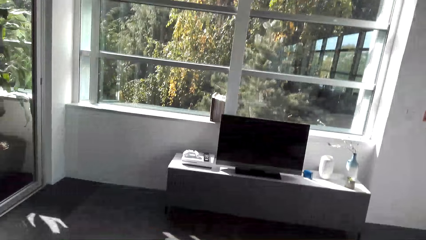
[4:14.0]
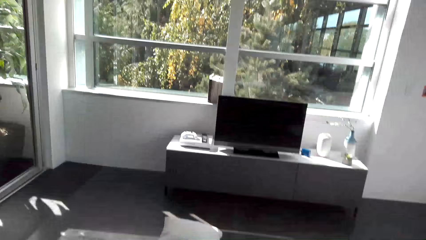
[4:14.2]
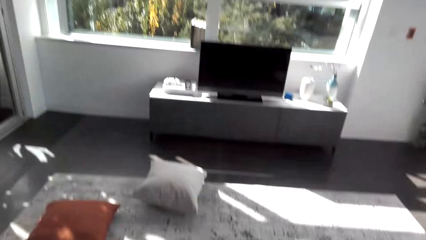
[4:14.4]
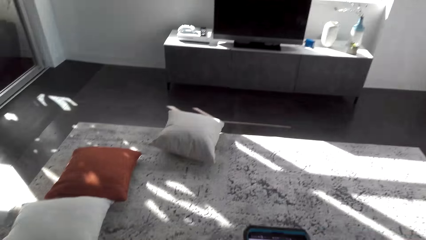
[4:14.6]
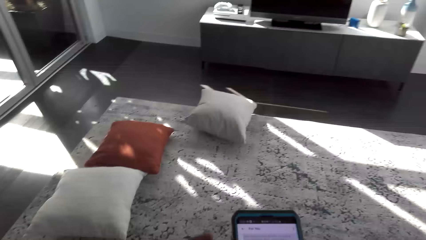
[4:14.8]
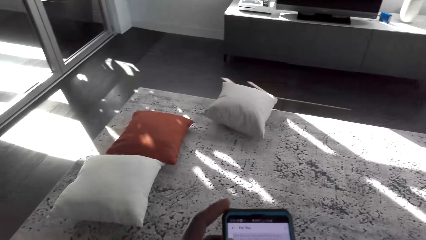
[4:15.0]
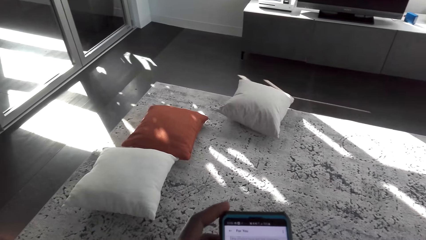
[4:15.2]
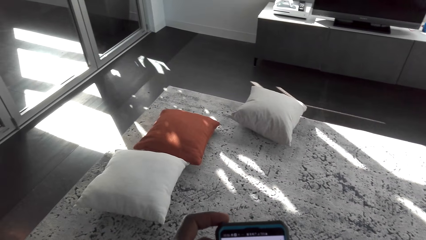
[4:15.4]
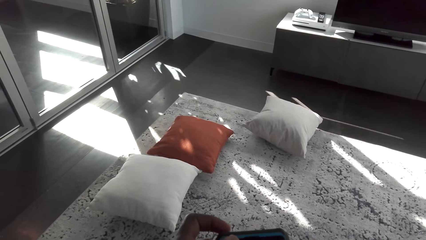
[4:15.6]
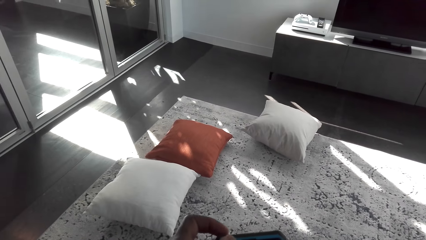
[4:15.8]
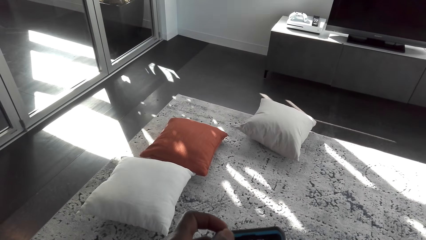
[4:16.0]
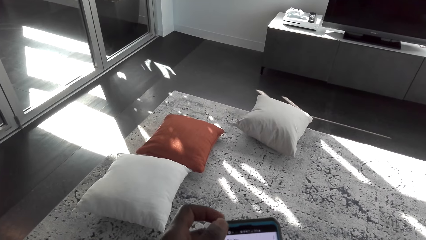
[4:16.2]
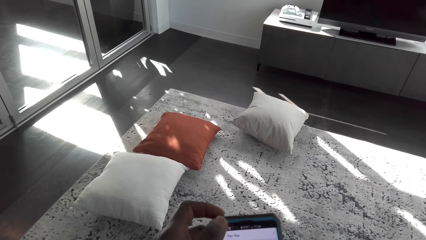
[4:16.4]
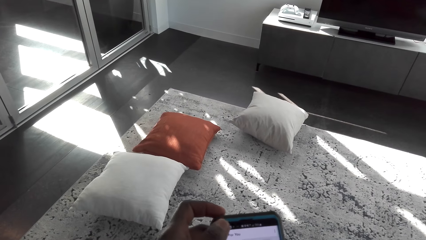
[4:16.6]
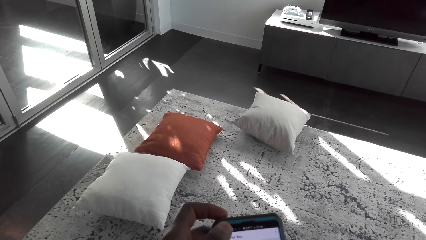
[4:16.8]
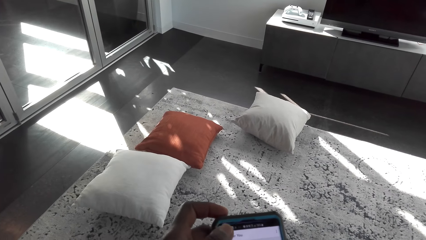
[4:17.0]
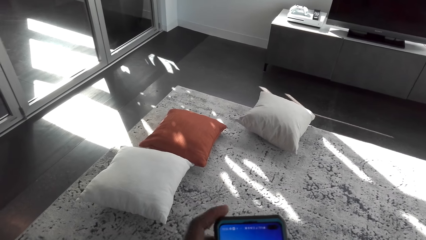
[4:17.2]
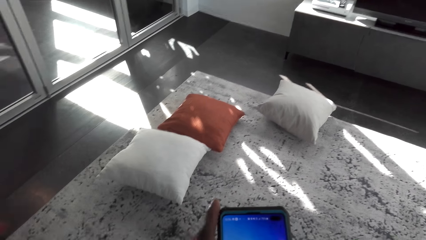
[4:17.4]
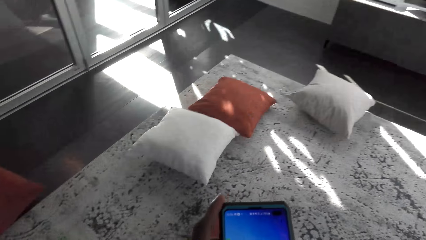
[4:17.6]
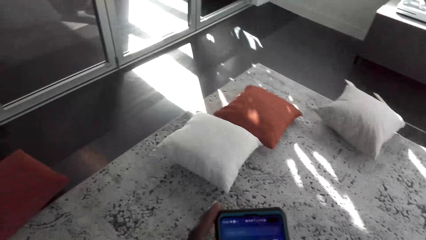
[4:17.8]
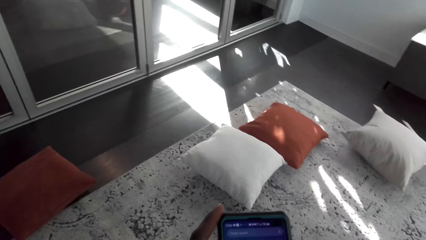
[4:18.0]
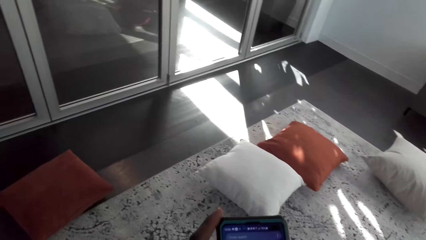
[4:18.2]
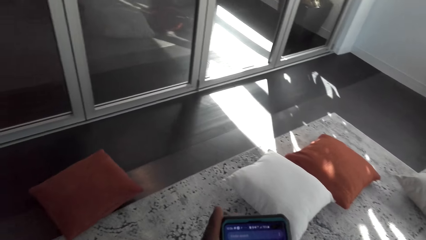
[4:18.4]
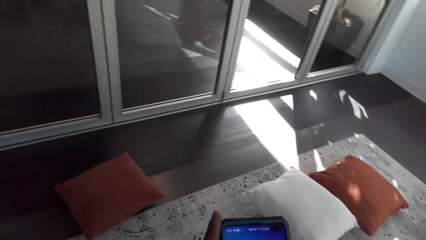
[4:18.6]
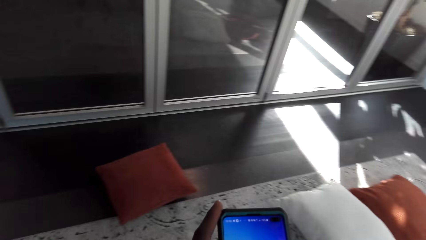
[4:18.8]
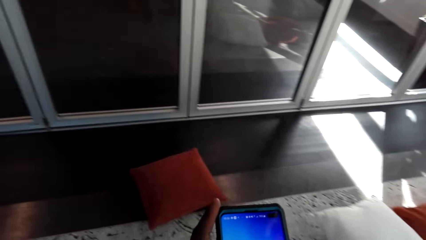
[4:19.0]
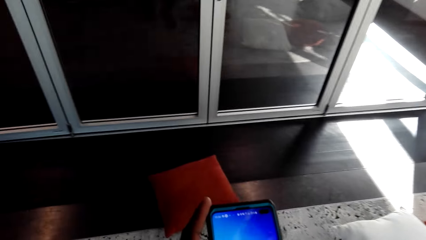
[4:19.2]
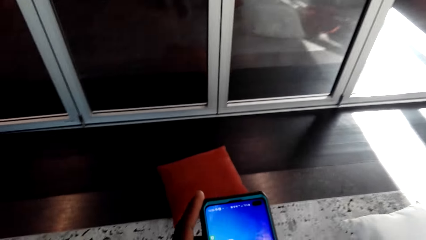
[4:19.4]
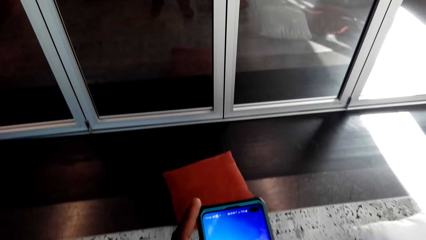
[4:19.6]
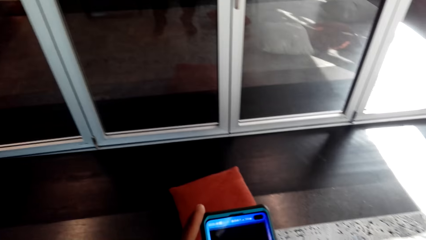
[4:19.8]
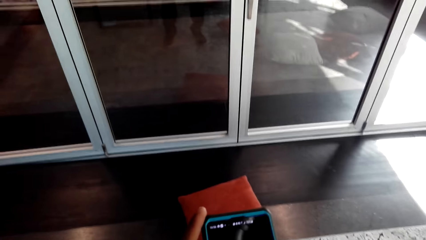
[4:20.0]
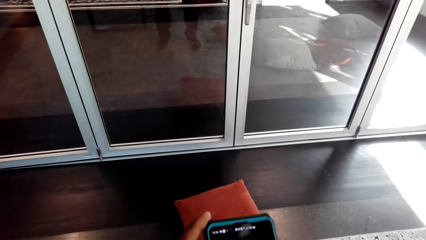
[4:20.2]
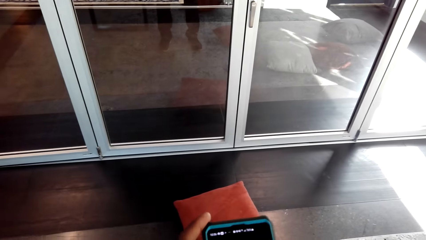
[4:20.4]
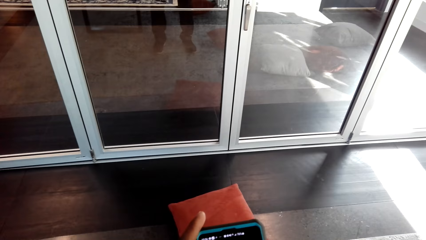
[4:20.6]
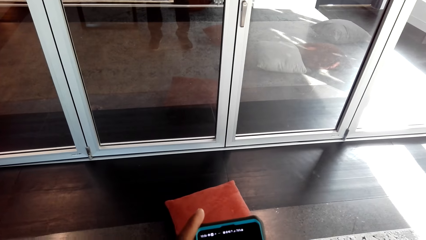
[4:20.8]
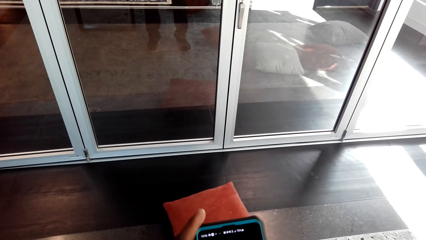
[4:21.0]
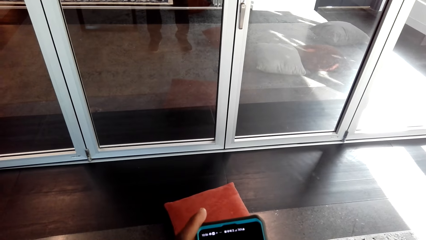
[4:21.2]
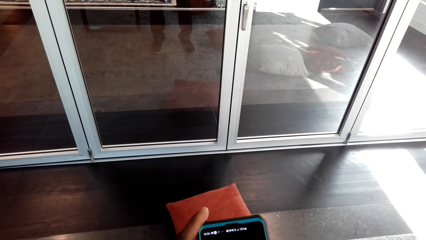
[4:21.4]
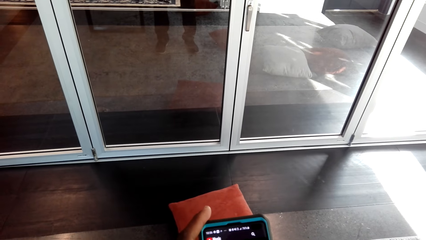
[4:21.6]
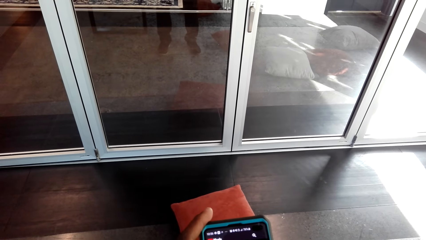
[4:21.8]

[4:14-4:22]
The camera wearer dials a phone. They walk around the house.

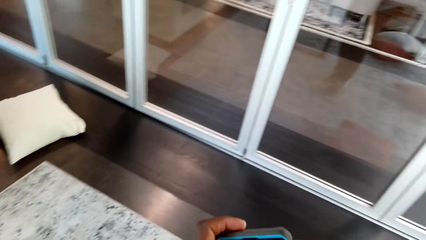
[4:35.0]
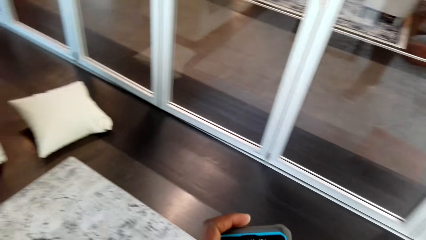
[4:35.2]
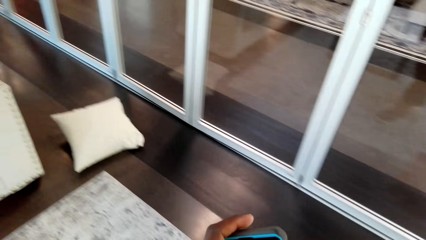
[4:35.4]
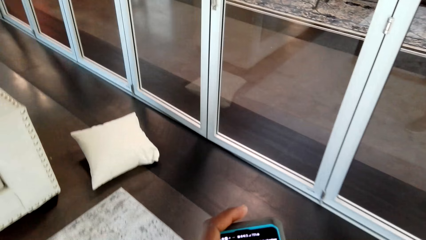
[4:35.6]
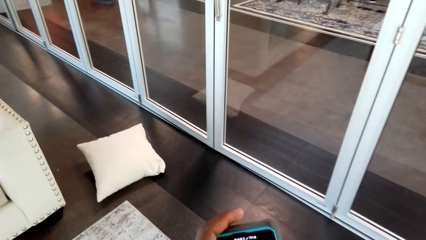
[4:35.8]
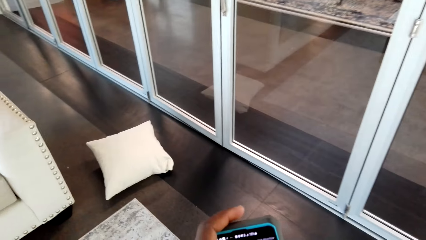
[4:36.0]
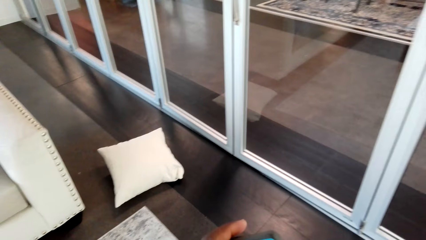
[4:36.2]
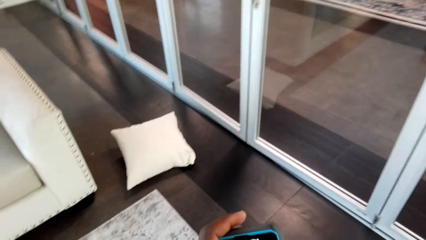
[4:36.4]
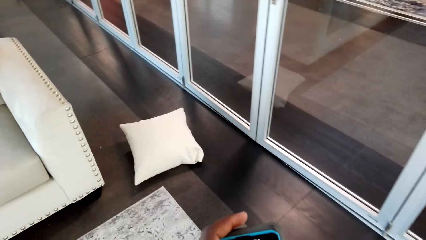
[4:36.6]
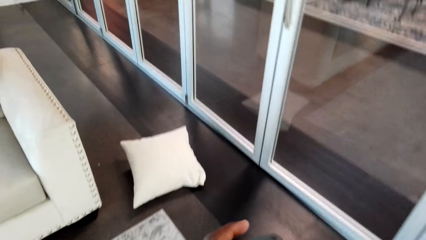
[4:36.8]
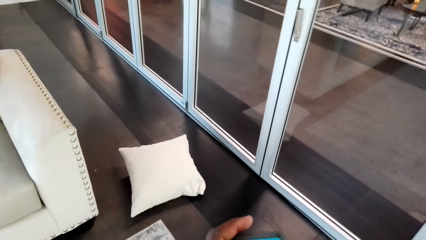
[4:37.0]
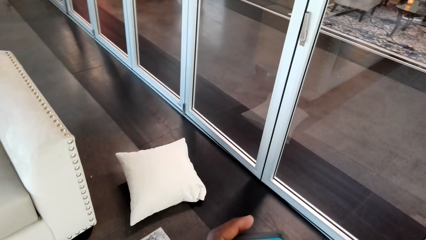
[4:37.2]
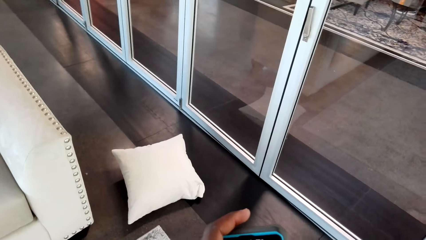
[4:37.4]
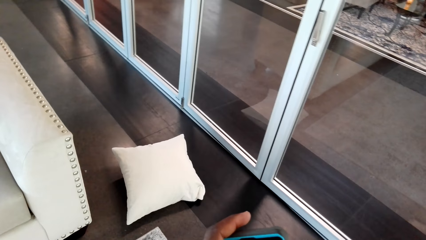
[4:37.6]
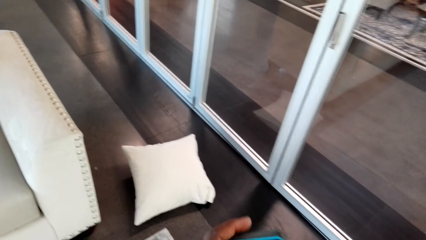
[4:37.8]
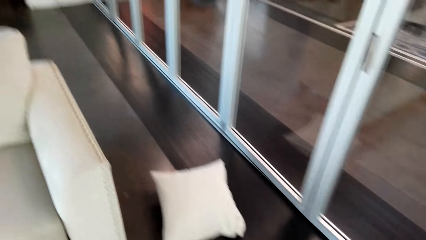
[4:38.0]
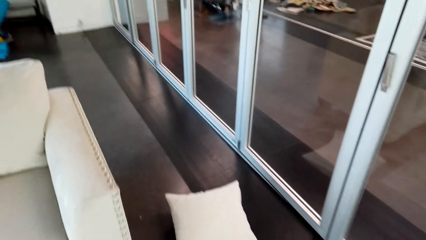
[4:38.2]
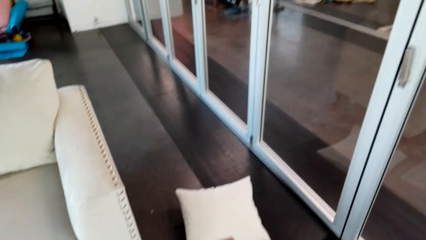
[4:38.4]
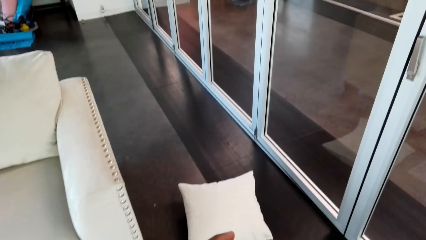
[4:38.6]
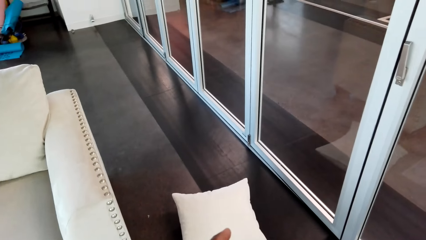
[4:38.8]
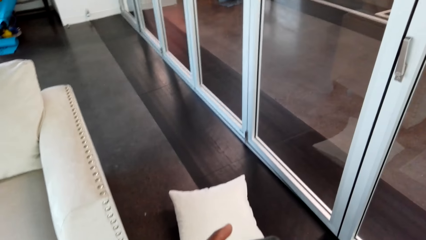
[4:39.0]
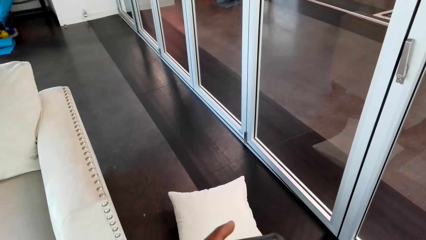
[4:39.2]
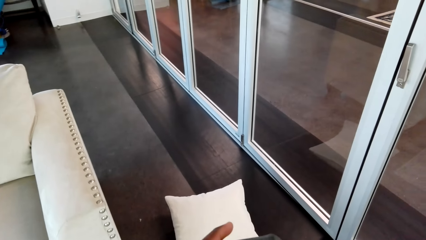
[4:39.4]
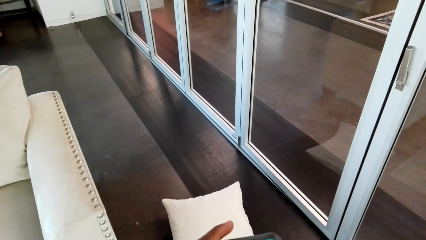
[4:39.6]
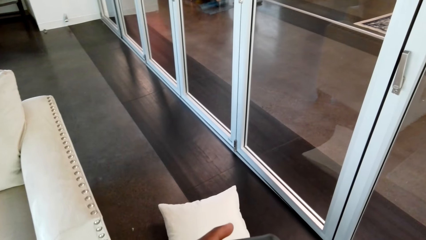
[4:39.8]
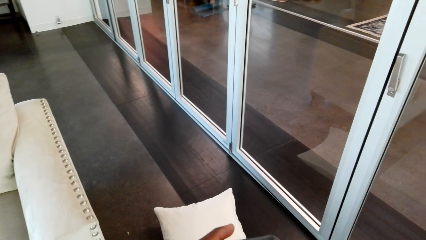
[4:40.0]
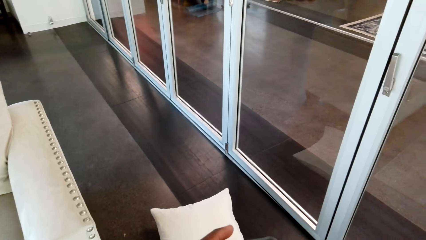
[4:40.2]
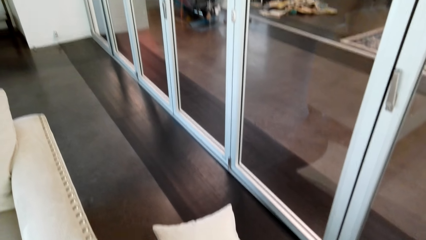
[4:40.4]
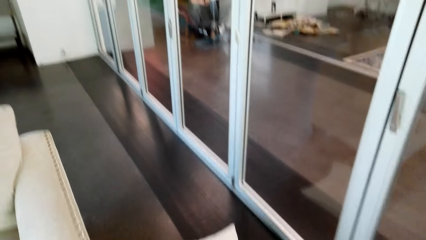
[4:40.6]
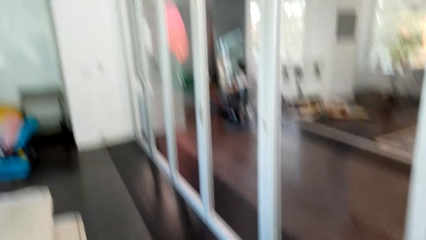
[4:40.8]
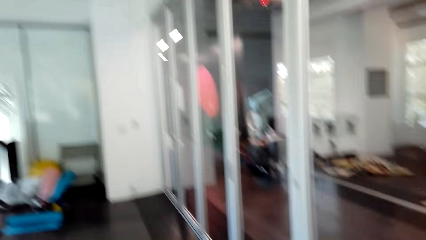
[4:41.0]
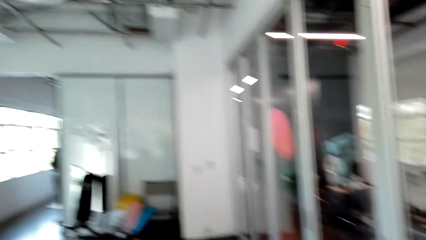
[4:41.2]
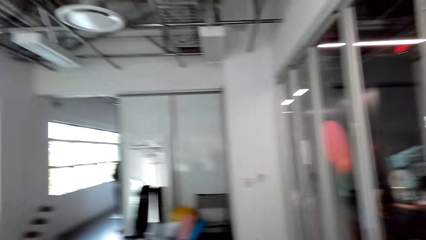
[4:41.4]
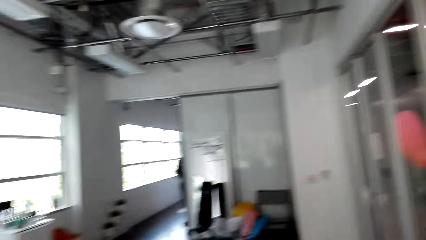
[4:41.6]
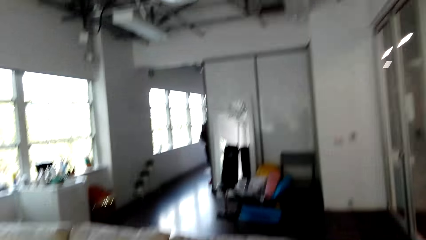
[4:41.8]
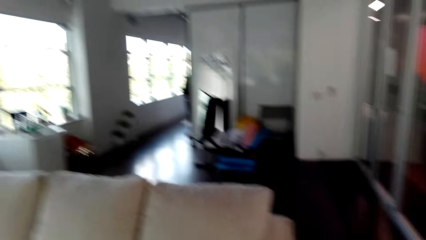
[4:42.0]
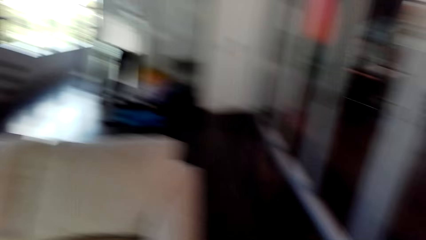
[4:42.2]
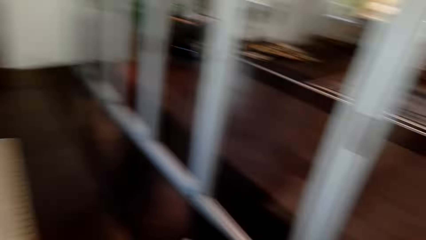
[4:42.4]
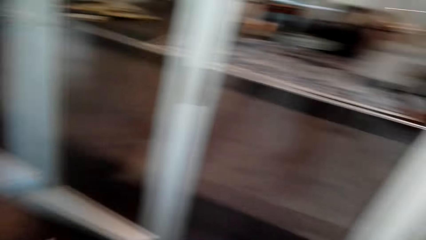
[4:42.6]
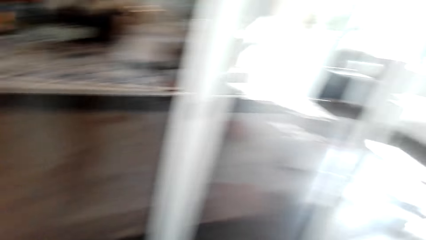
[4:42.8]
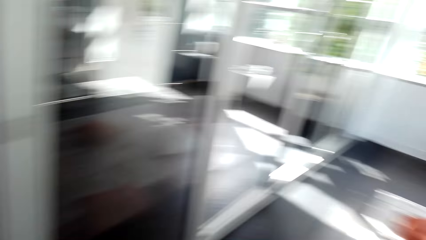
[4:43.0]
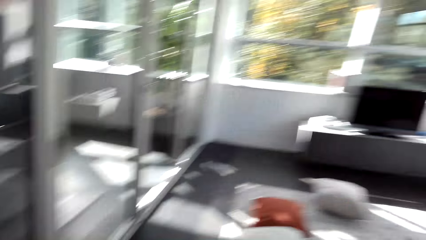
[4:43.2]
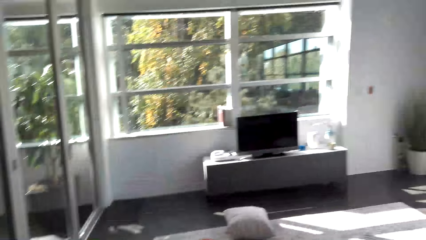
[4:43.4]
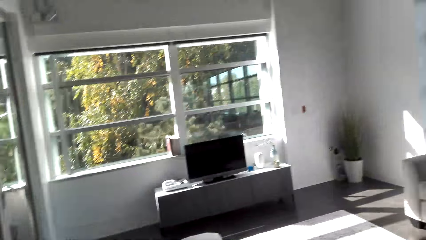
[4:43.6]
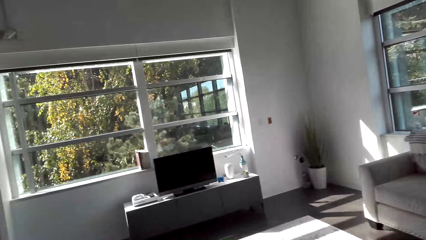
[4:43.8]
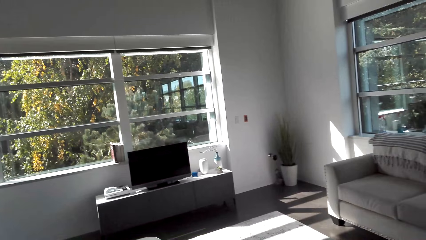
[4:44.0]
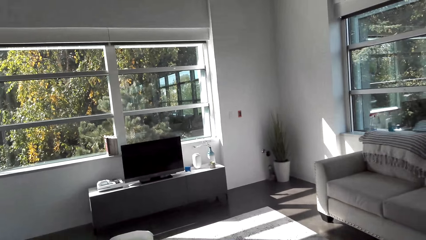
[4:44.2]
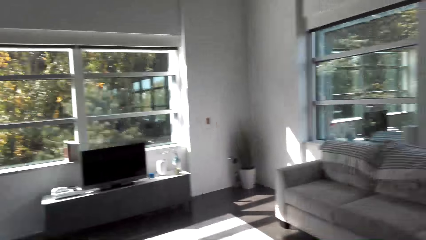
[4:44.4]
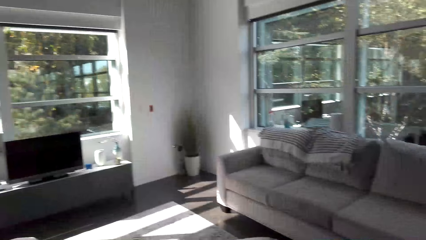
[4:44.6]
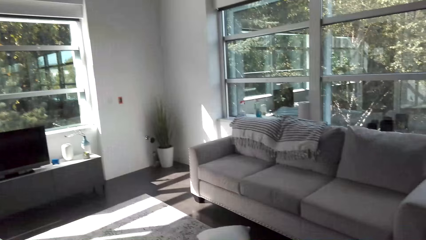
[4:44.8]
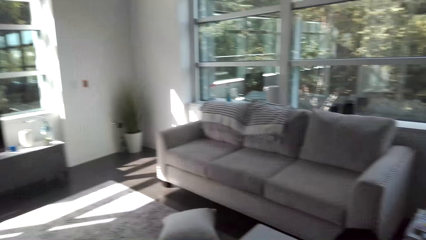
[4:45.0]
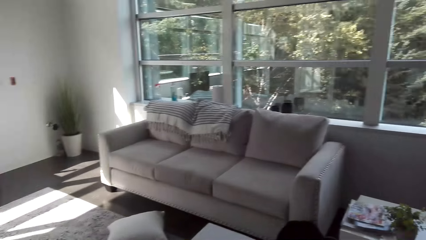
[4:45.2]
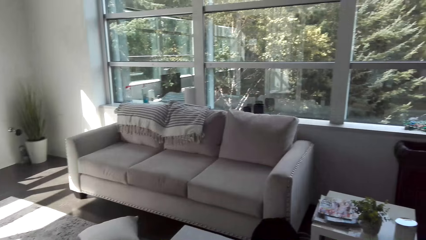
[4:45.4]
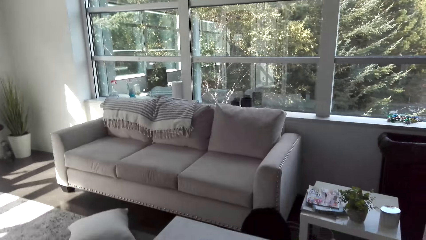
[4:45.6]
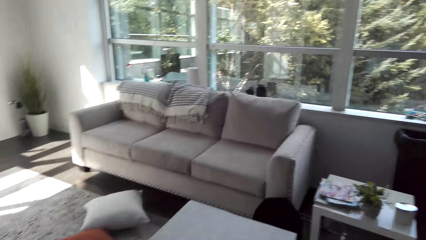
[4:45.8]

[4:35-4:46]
The camera wearer walks around. They look around the house.
